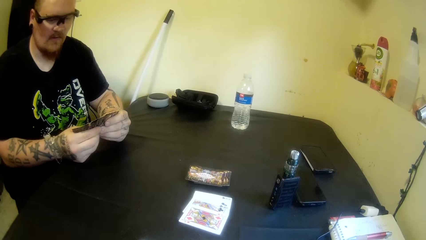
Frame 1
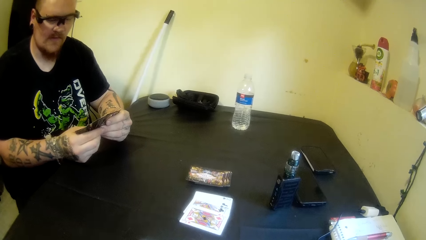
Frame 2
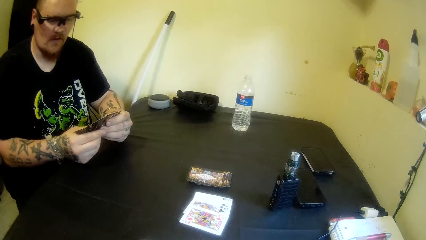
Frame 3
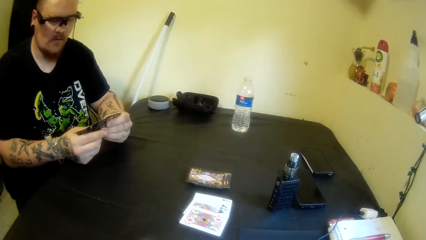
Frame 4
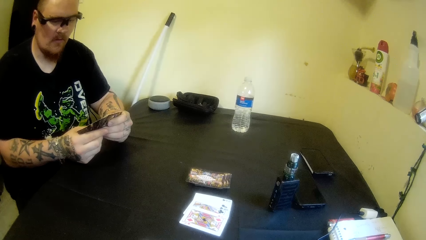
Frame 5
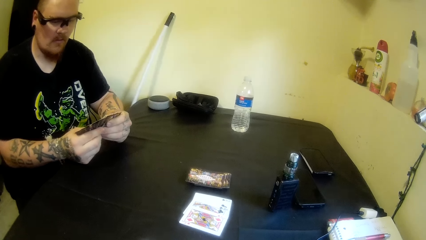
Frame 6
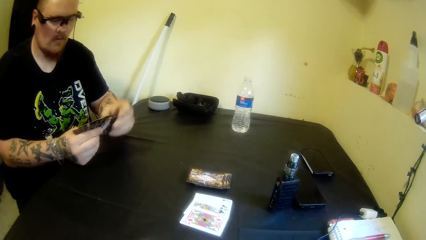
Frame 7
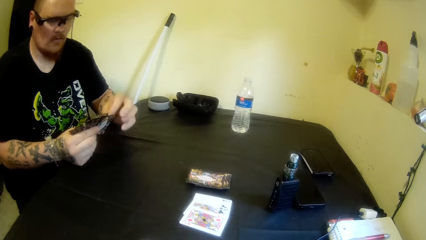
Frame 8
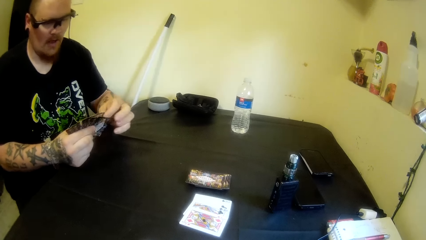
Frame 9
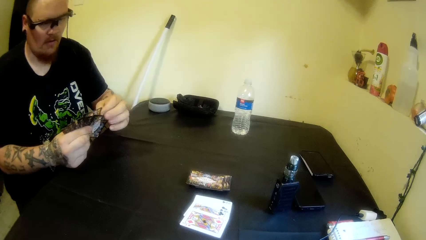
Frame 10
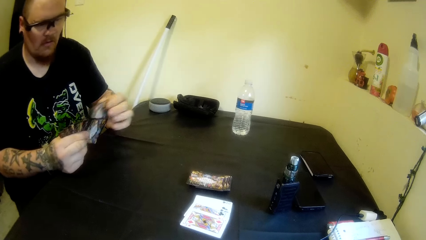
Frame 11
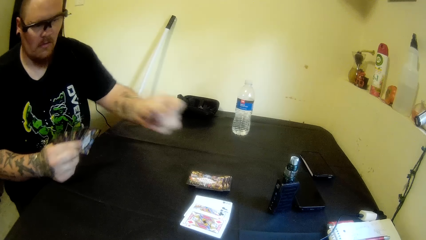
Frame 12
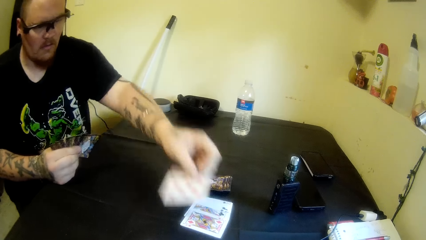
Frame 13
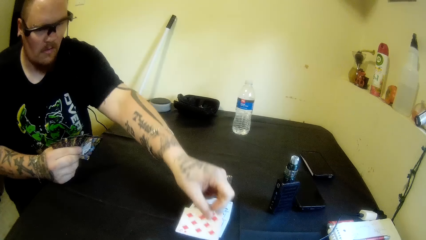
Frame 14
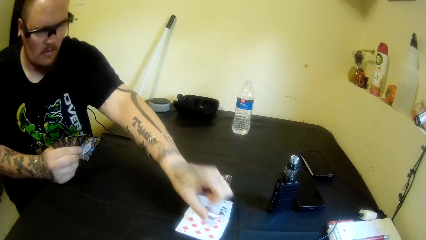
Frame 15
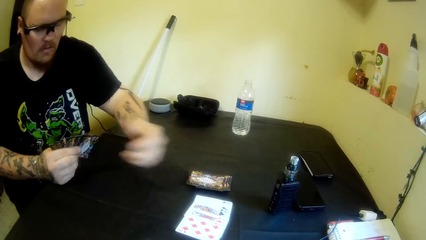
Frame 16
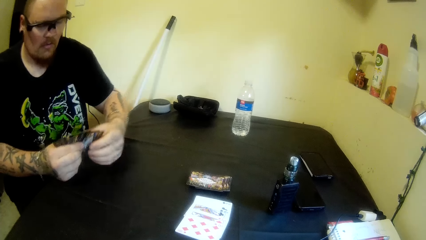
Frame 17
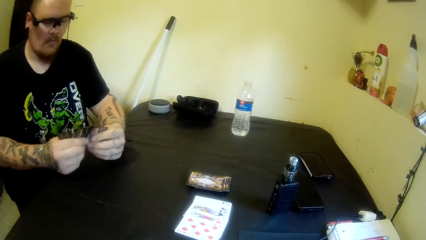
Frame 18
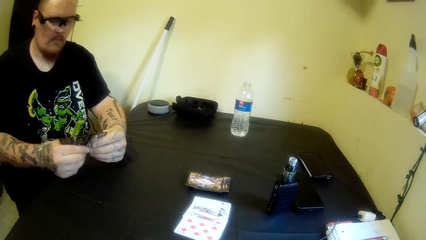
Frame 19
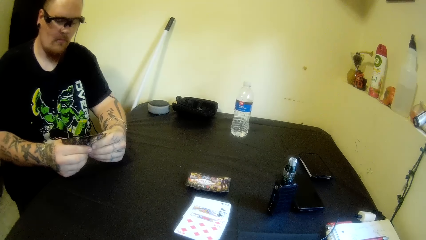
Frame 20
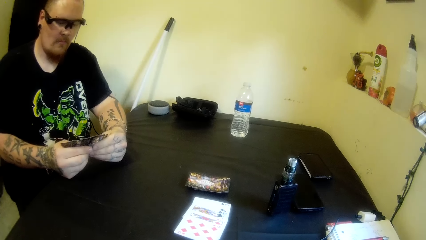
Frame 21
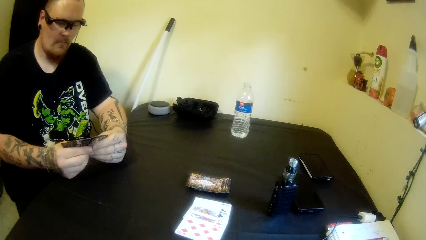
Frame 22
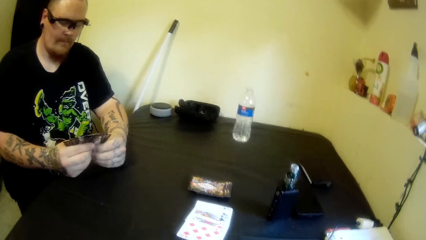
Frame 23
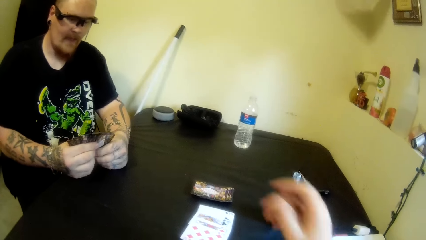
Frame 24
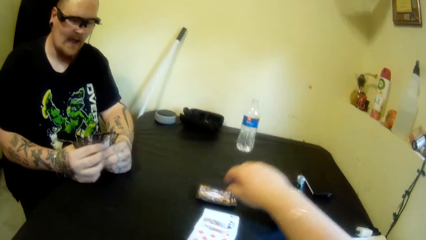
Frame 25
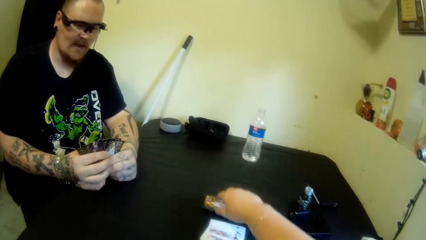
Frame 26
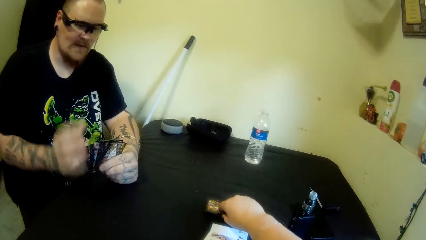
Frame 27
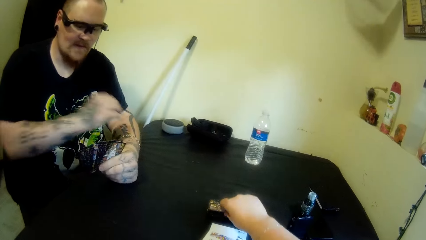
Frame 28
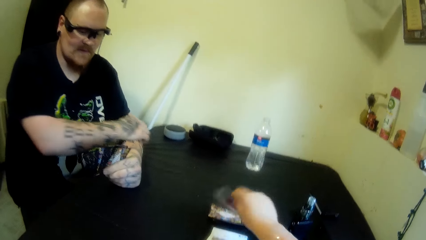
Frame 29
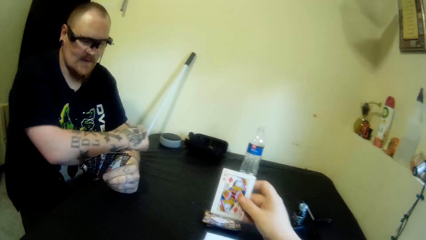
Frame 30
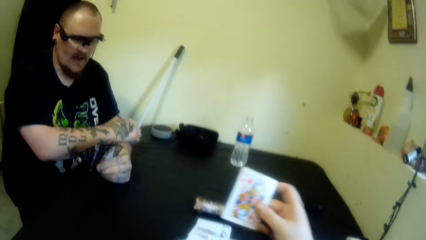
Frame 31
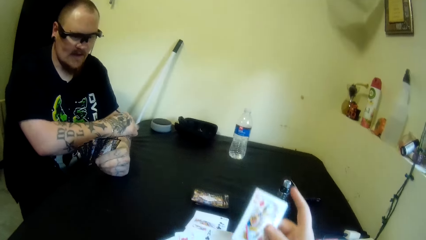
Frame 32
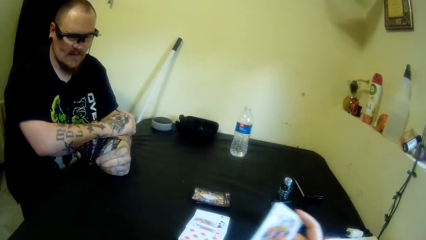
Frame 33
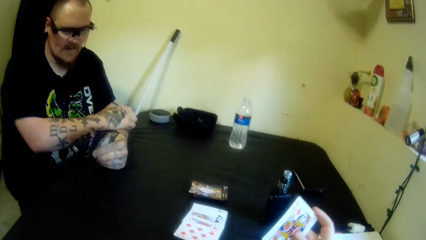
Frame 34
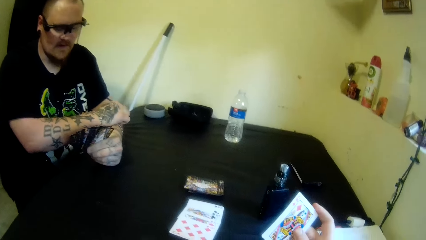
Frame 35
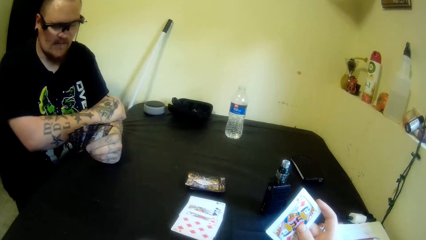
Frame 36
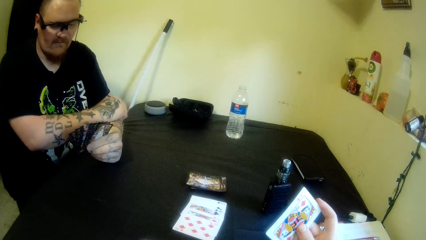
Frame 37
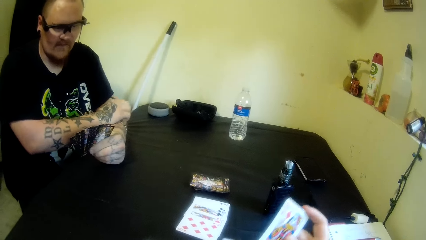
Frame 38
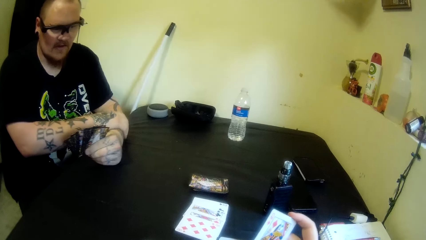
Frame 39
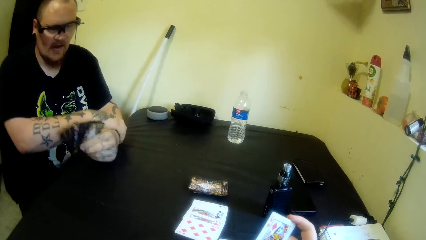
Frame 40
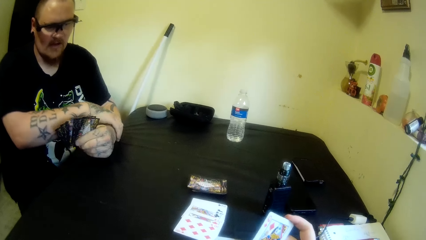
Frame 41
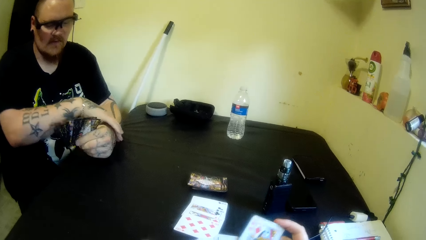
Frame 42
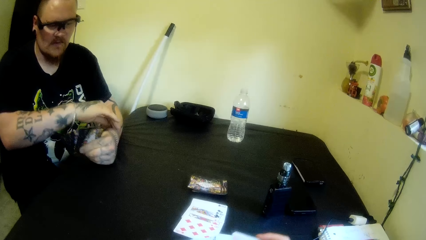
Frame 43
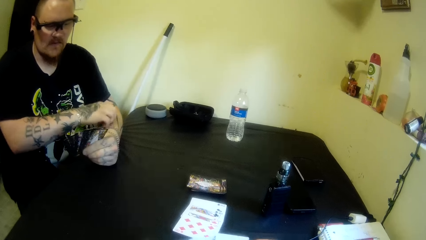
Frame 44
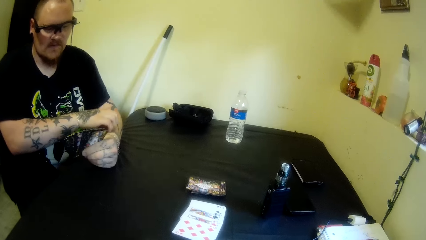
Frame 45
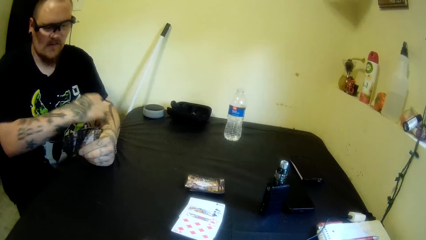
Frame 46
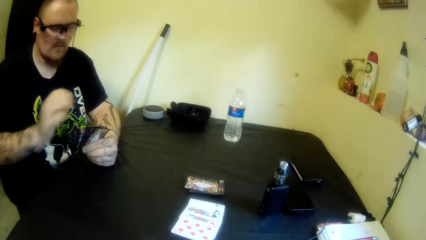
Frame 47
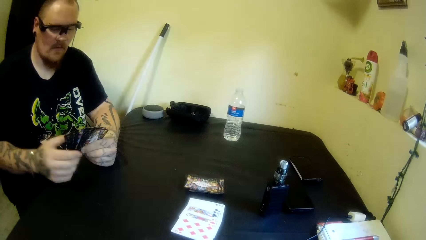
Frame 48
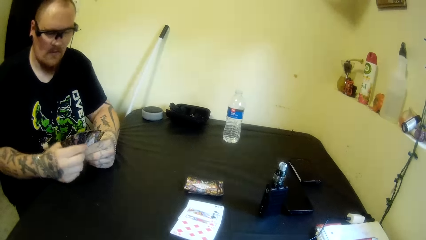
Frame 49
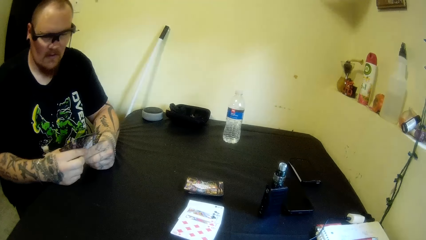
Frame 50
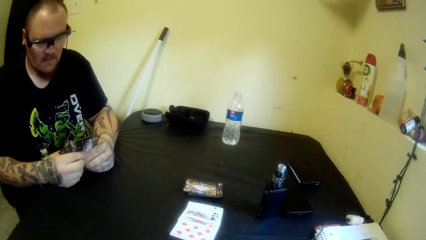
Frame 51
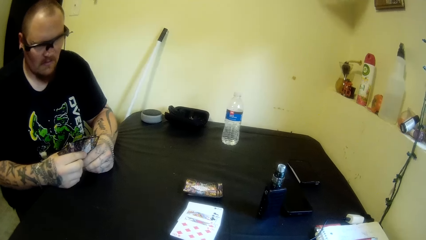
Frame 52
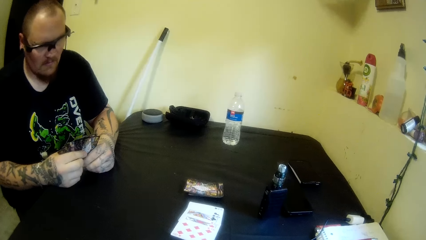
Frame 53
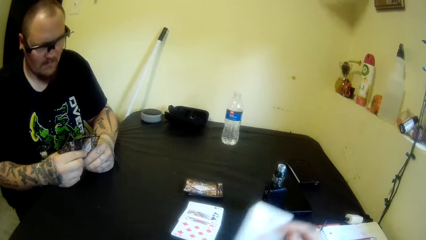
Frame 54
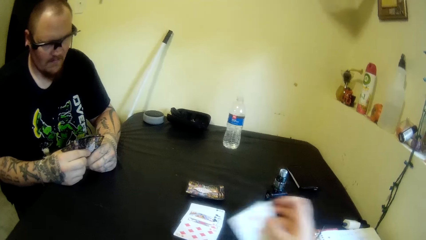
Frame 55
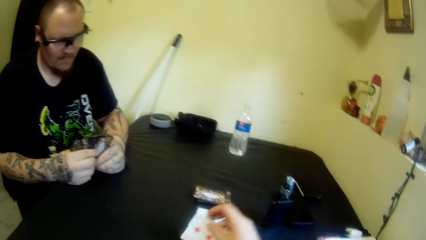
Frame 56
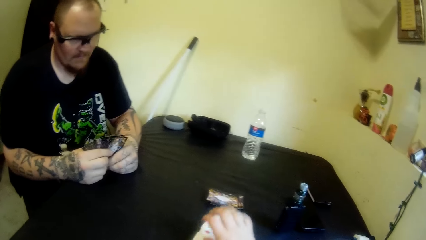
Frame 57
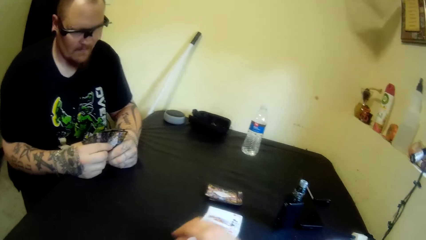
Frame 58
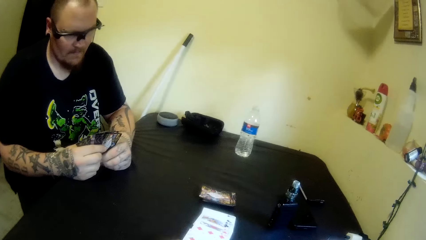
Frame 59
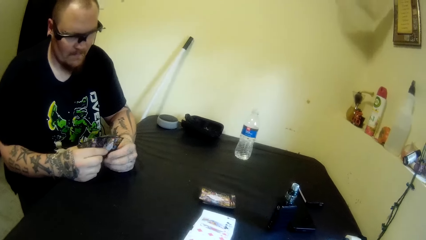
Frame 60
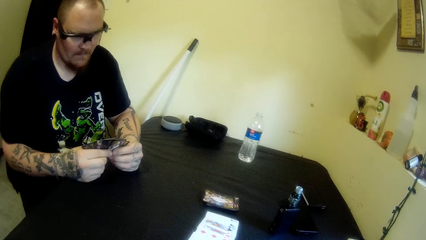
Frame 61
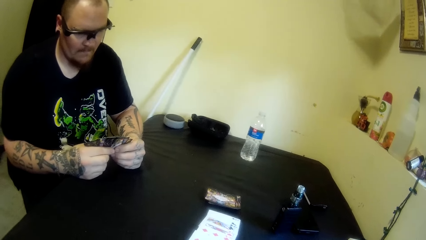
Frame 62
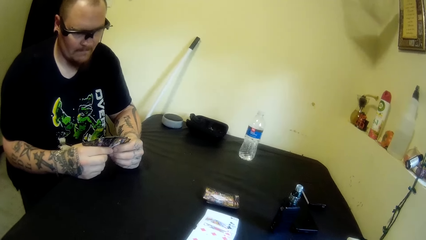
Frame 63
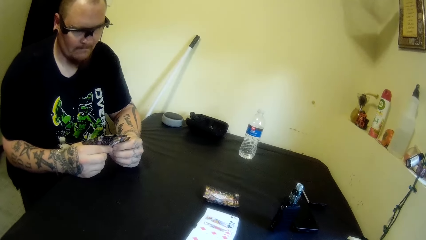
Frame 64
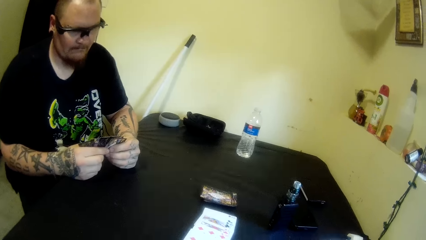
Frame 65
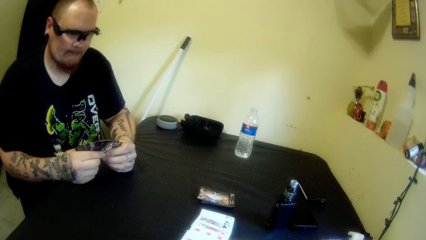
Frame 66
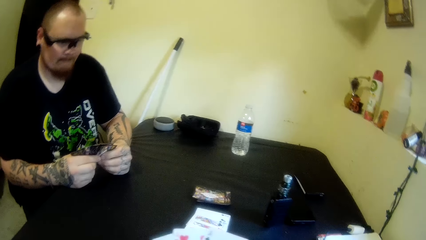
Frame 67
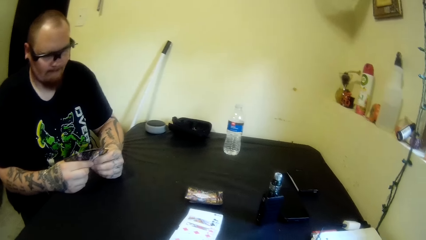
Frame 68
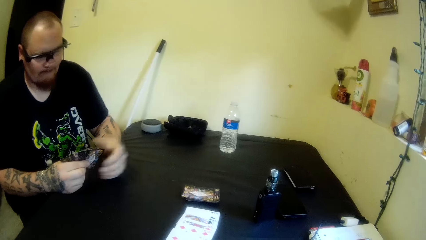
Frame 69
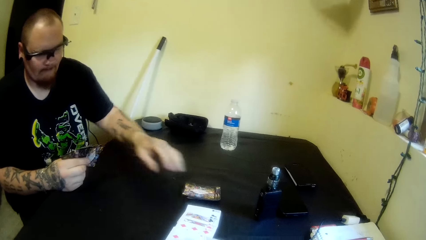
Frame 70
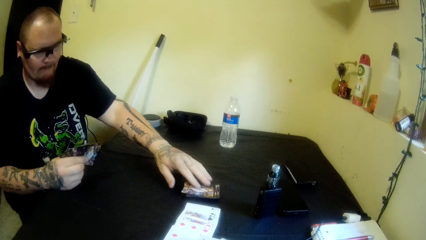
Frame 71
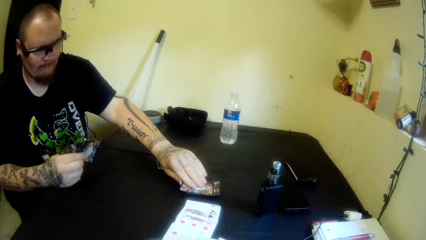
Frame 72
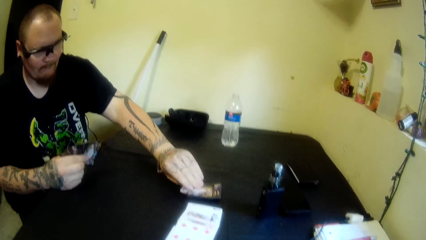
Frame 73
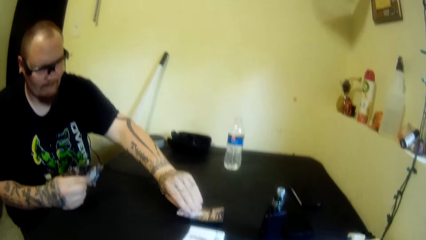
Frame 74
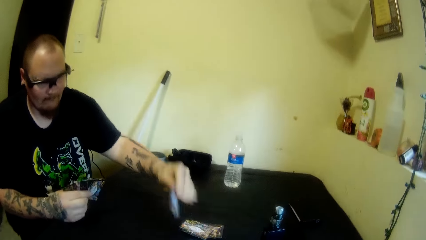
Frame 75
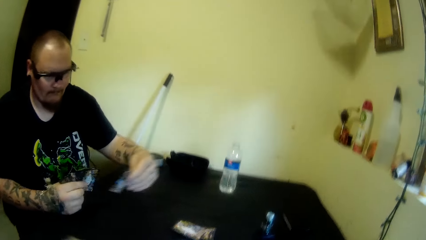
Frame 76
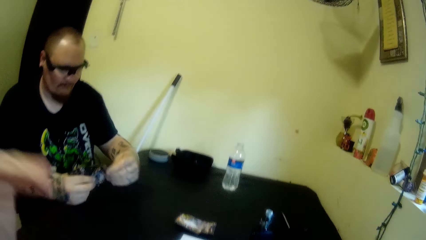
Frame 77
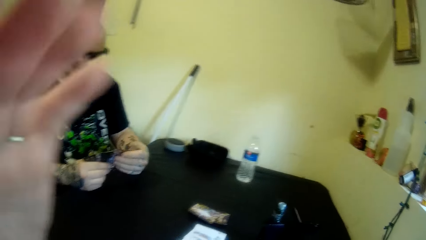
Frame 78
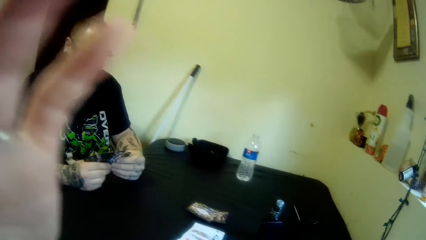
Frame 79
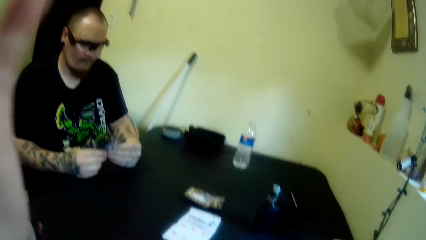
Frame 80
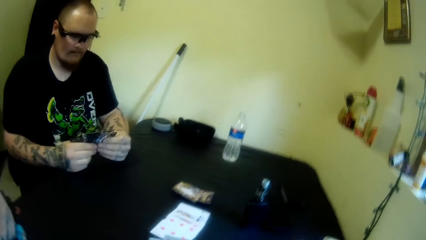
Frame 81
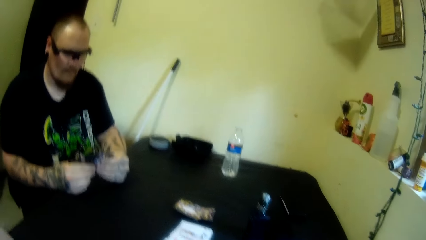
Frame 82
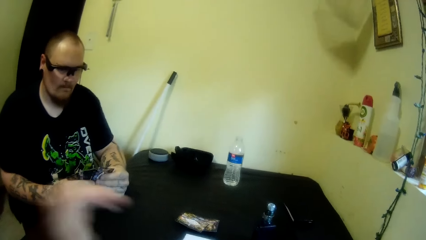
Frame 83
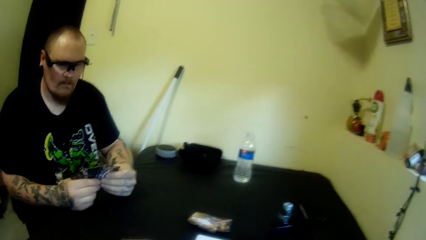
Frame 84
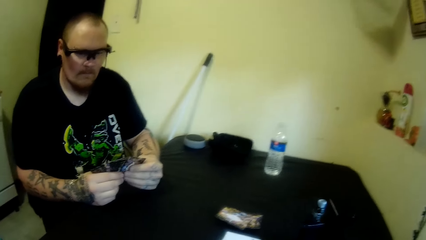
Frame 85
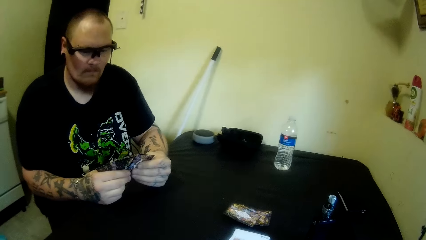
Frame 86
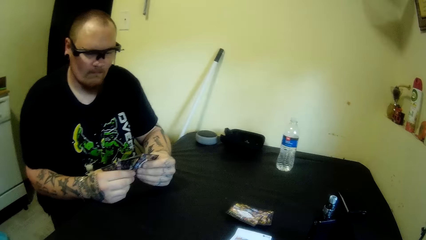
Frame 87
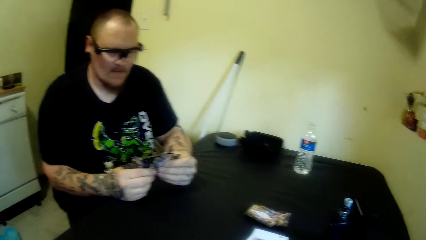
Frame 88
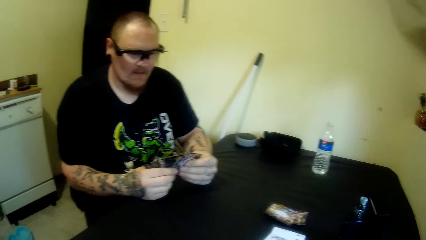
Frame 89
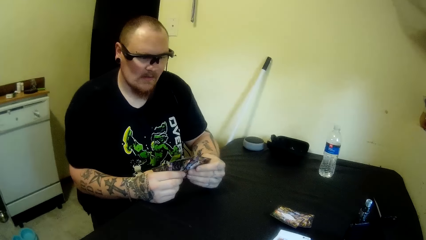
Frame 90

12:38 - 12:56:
A man removes one card and drops the card on the table with his left hand. The man holds the cards. The camera wearer picks up a card from the table with her right hand. The man scratches his left hand with his right hand. The camera wearer holds the card. The man holds the card. The camera wearer drops the card on the table with her right hand. The man picks up a card from the table with his left hand. The camera wearer touches her face with her left hand. The man holds the card. The camera wearer adjusts the camera.
